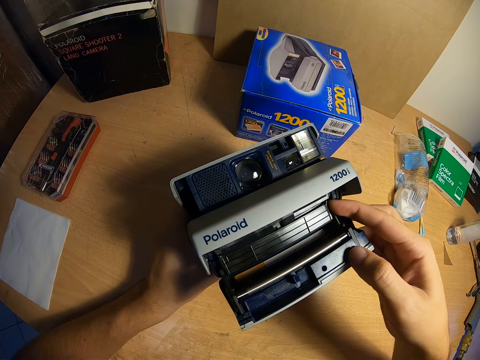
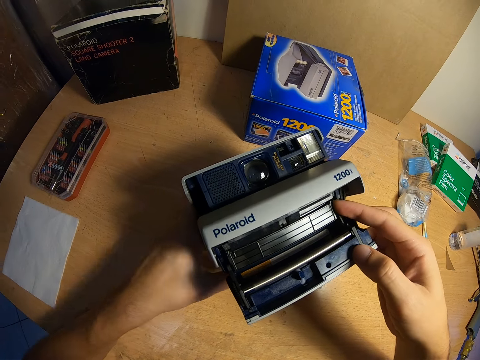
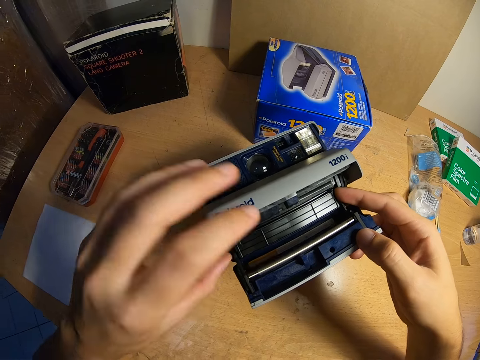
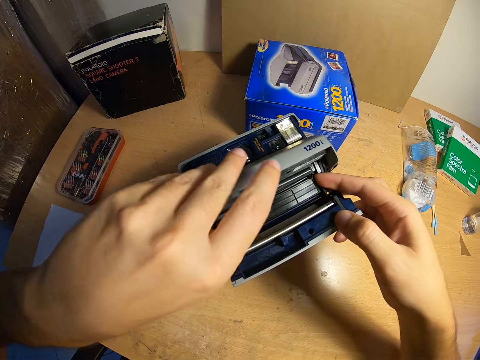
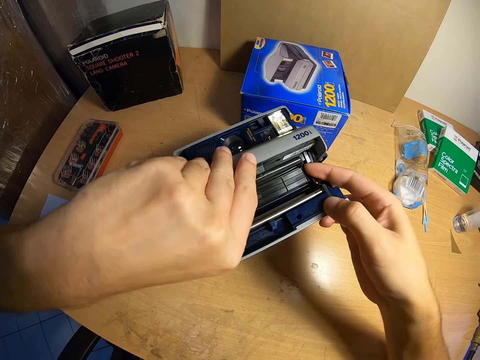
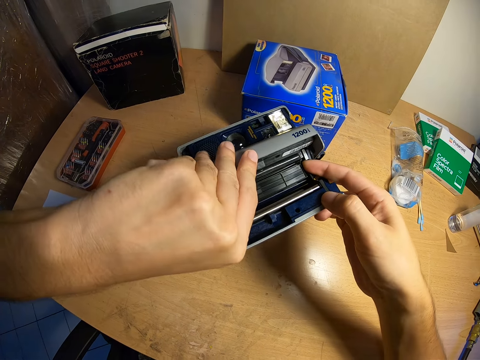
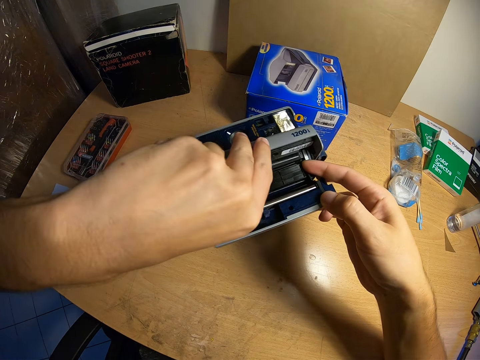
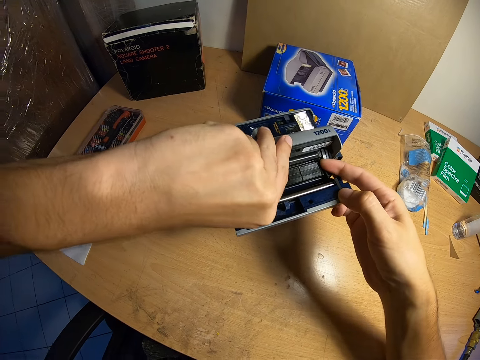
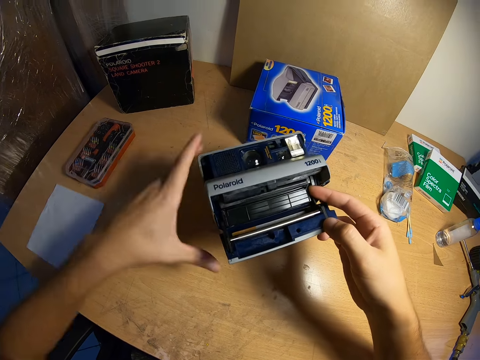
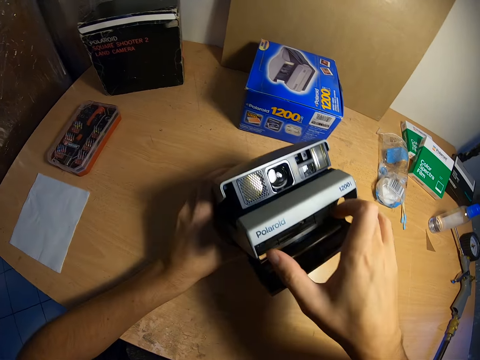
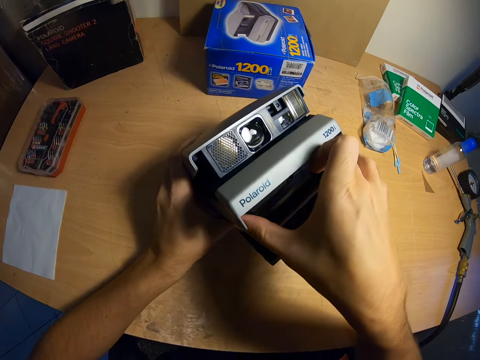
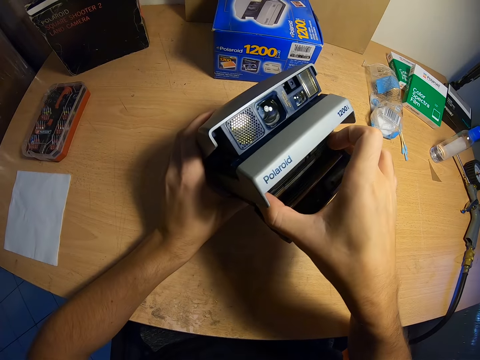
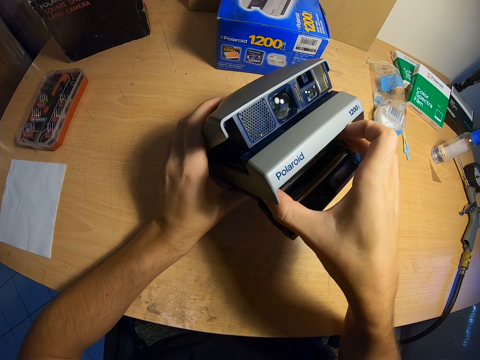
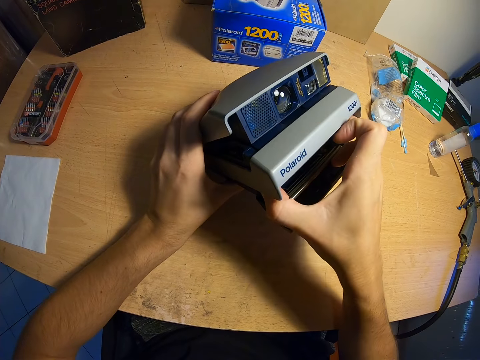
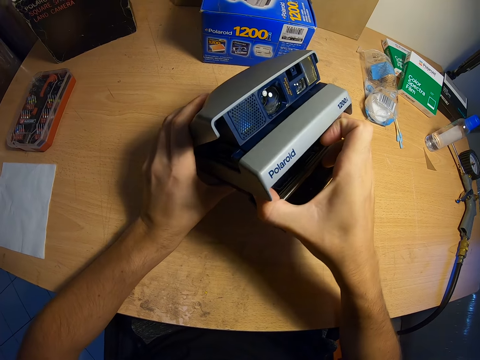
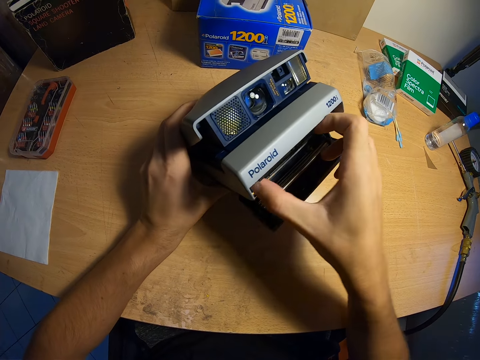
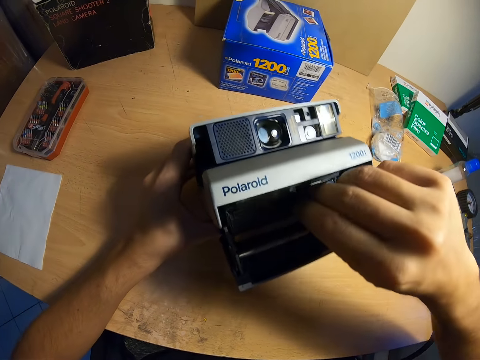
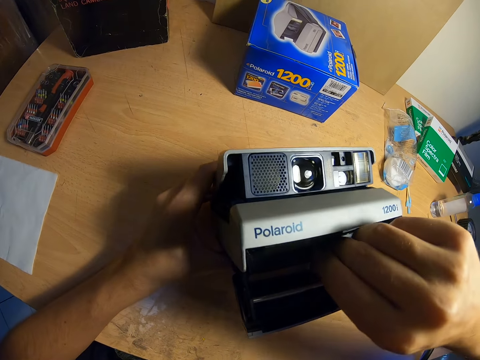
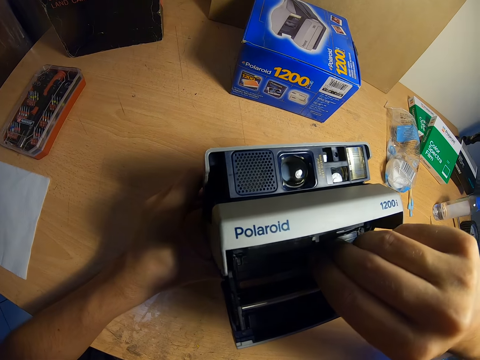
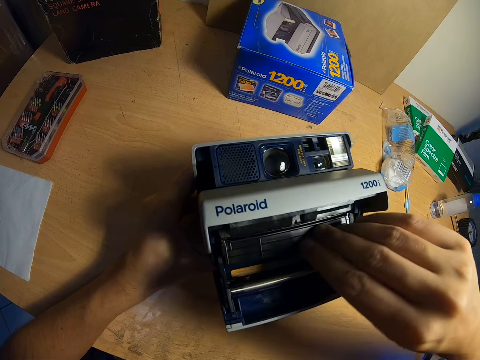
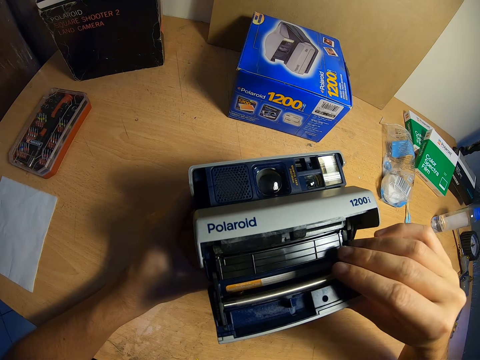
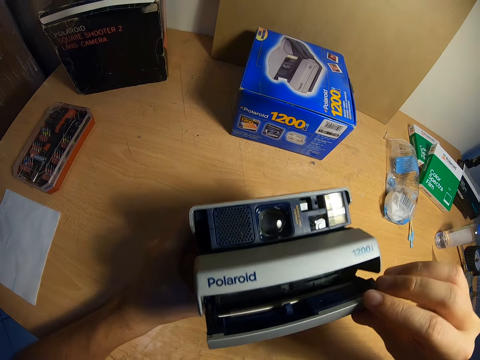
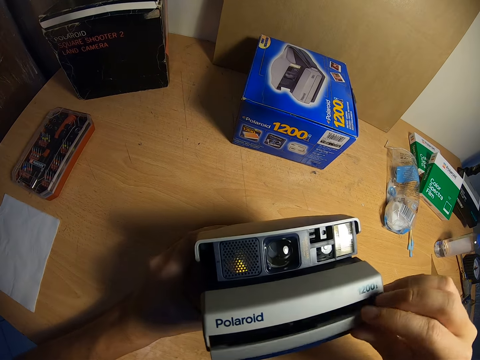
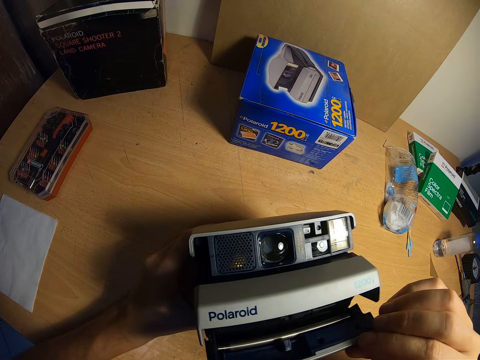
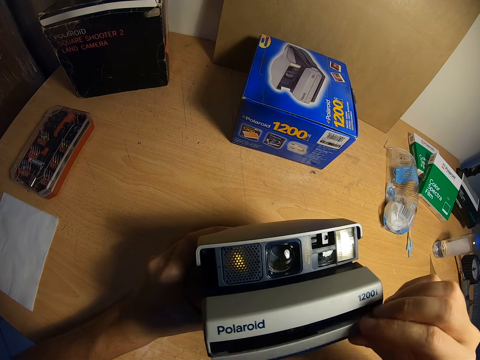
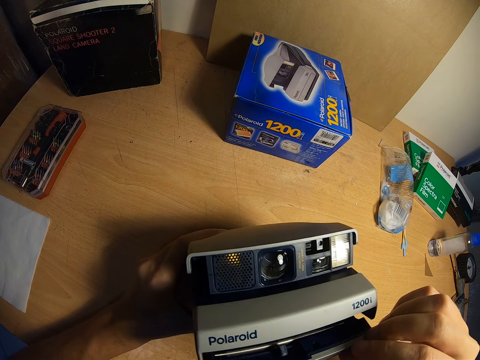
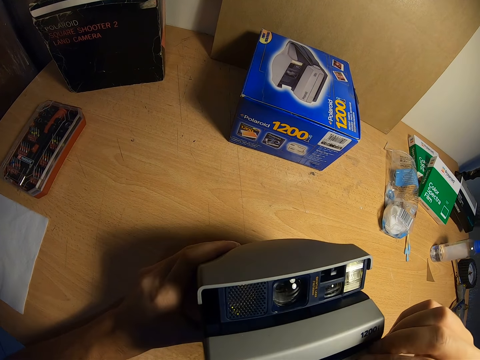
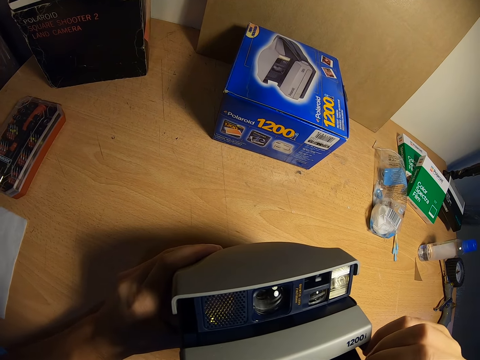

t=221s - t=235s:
The camera wearer handles the lower part of the camera with his left hand. He removes his left hand from the lower part of the camera. He handles the cartridge in the lower part of the camera with his right hand. He moves the lower part of the camera with his right hand. He tries to close the eject film slot.

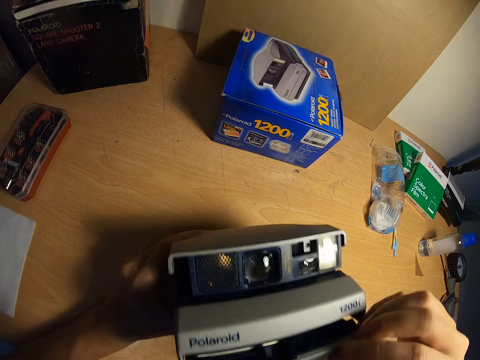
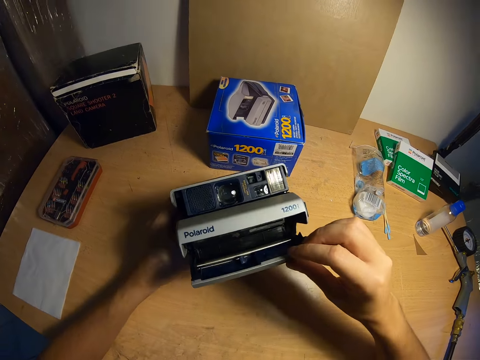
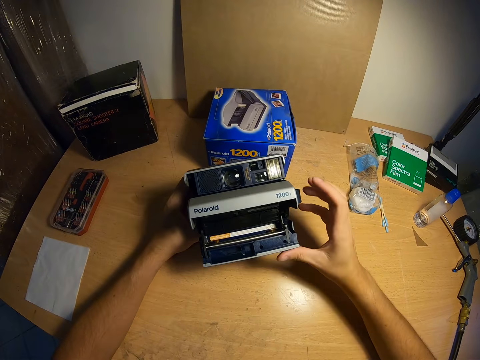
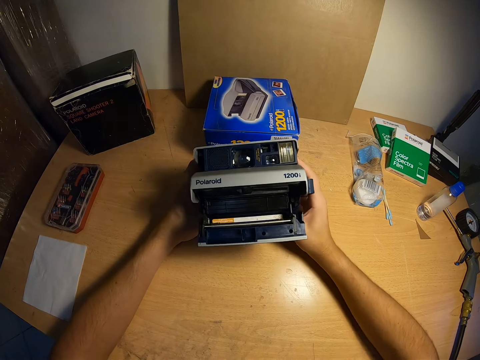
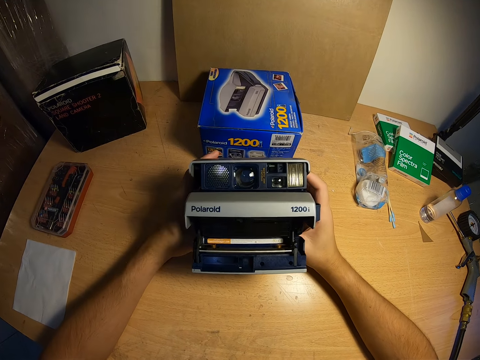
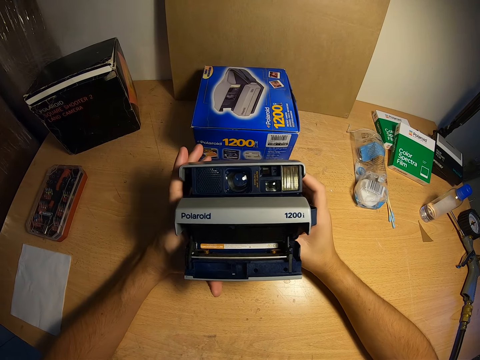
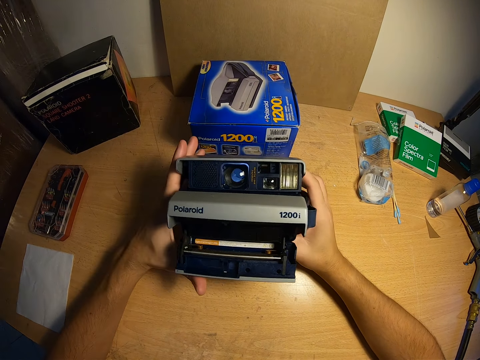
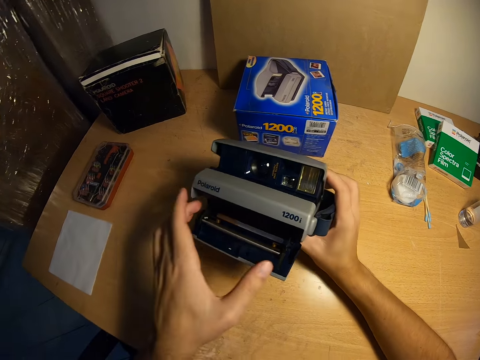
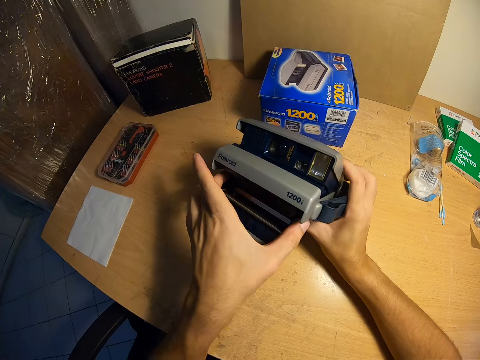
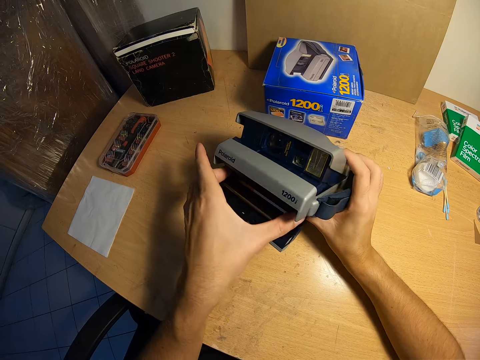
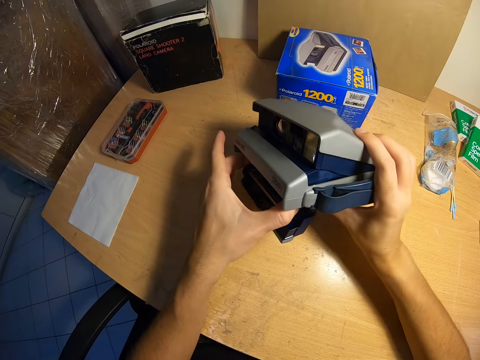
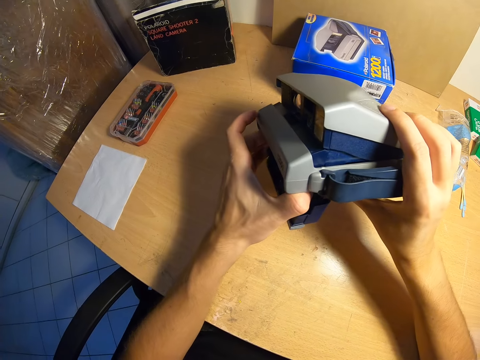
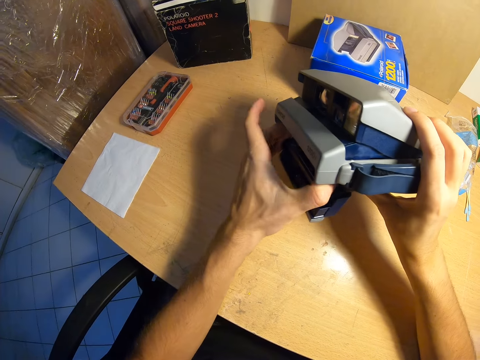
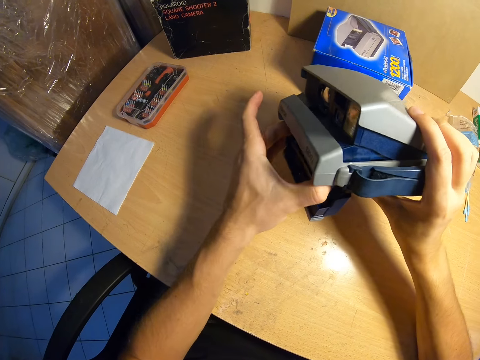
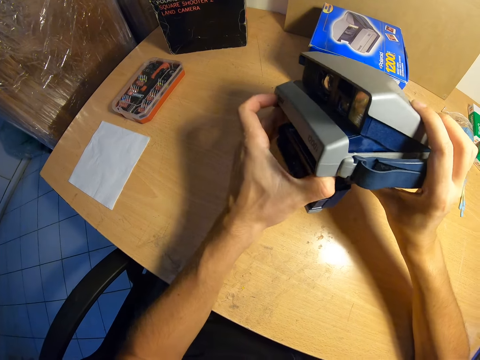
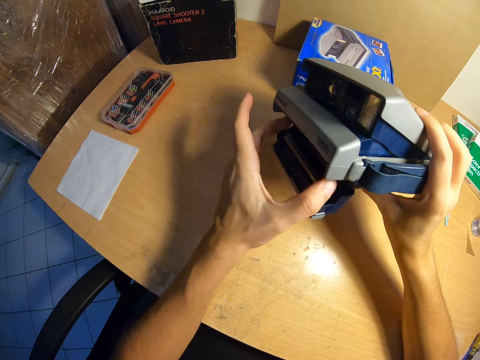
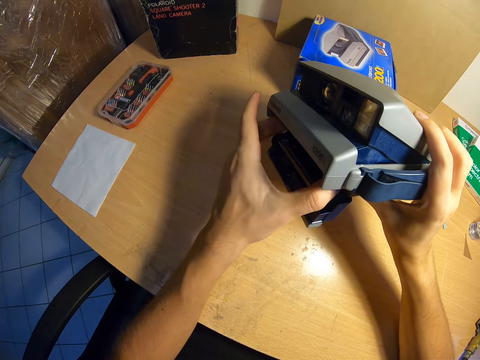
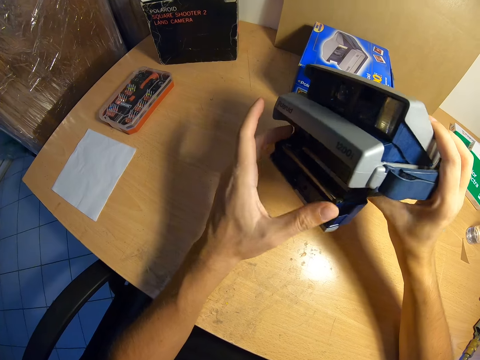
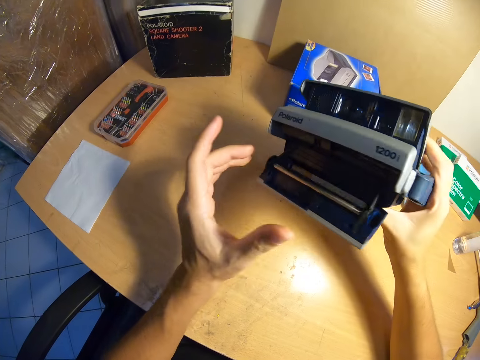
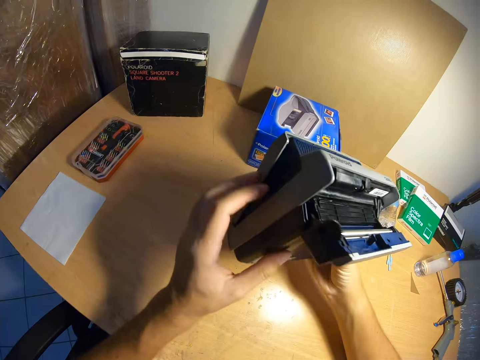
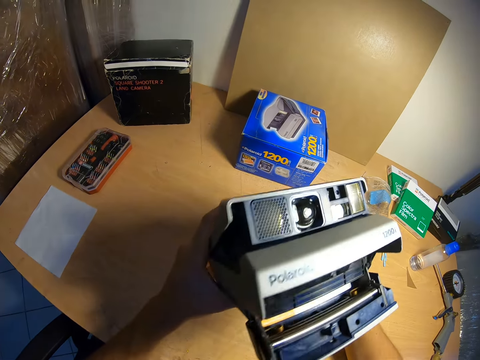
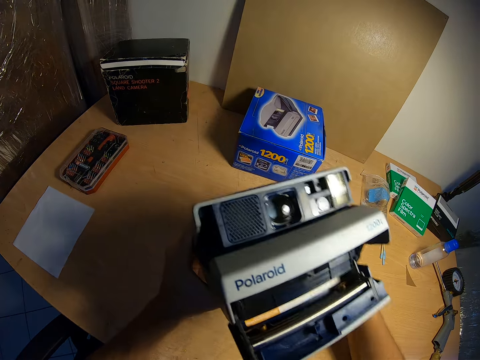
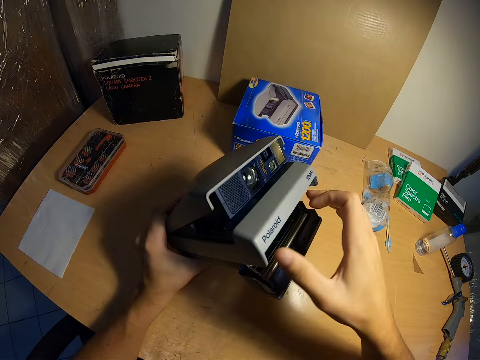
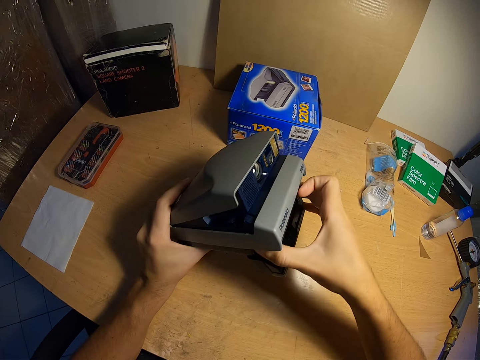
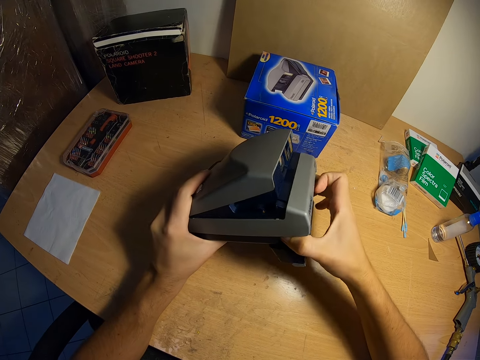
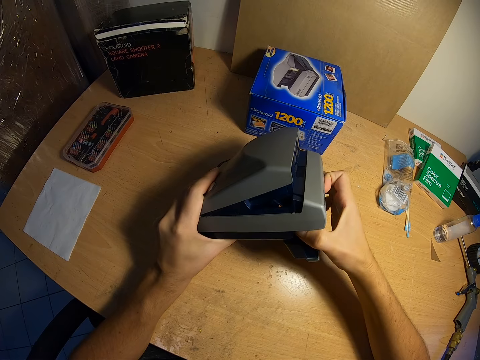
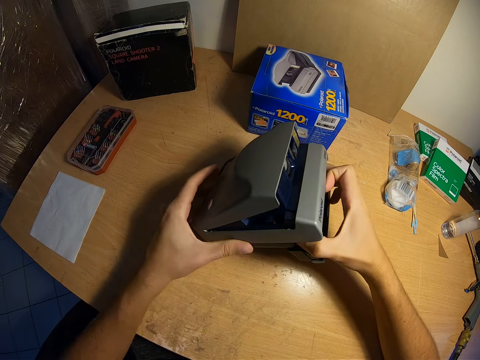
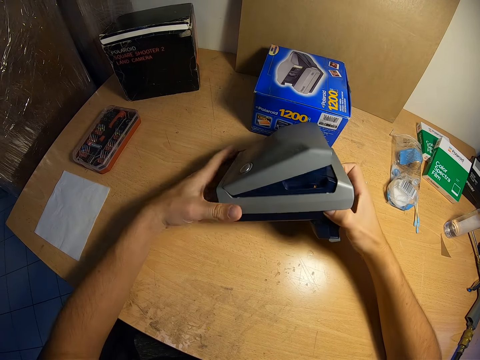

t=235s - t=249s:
The camera wearer gazes at the camera. They adjust the film. They handle the cartridge in the lower part of the camera with their left hand. They turn the camera with their right hand. They handle the cartridge in the lower part of the camera with their right hand.
